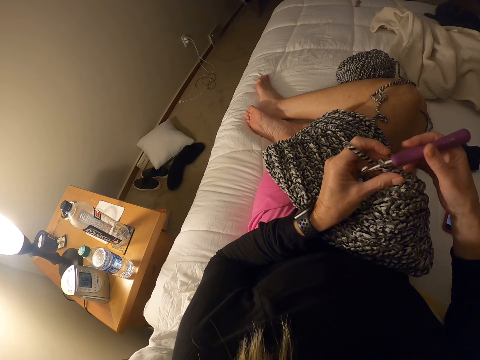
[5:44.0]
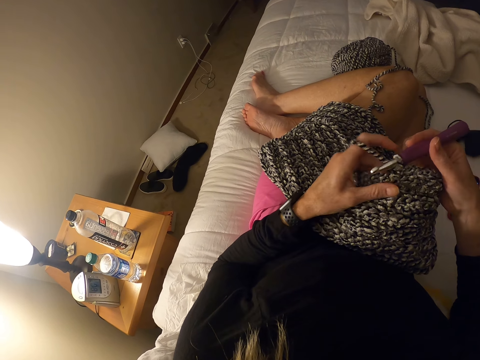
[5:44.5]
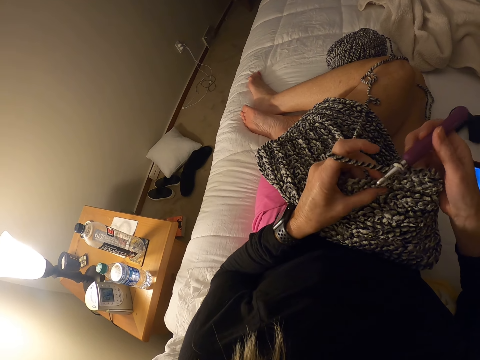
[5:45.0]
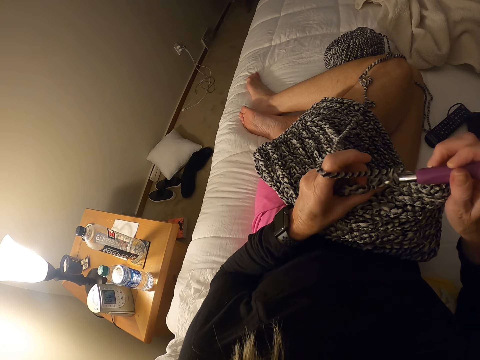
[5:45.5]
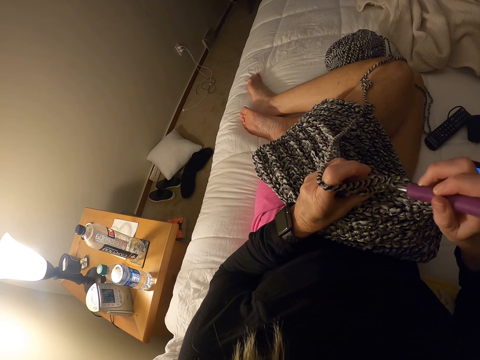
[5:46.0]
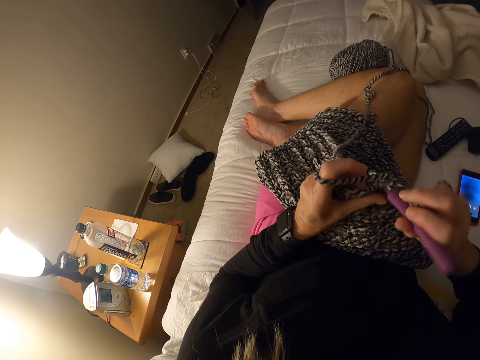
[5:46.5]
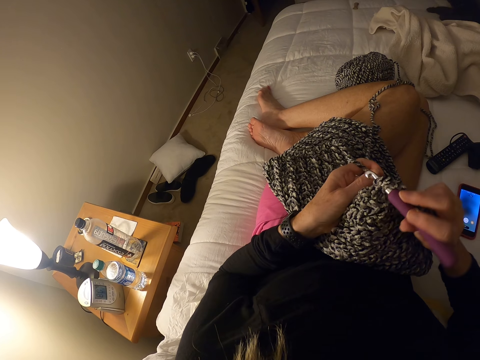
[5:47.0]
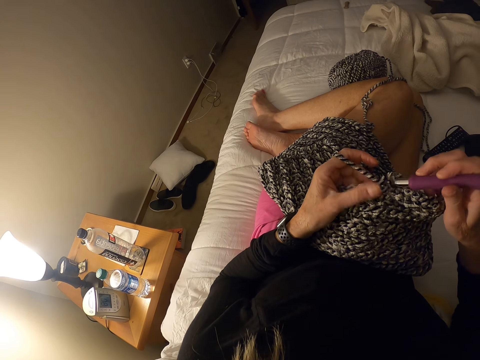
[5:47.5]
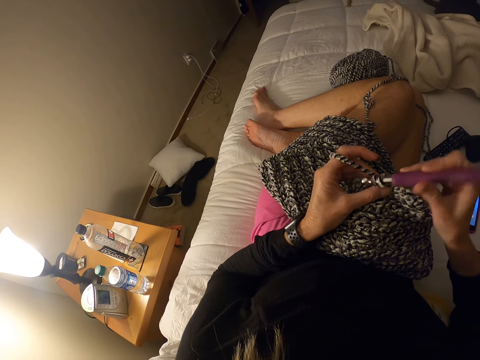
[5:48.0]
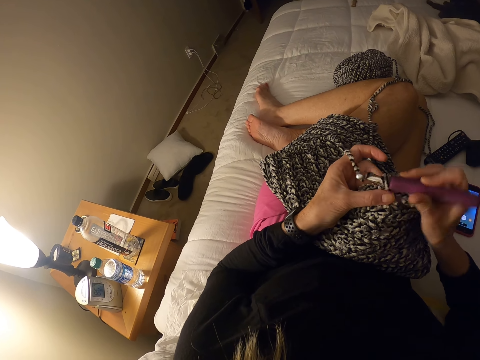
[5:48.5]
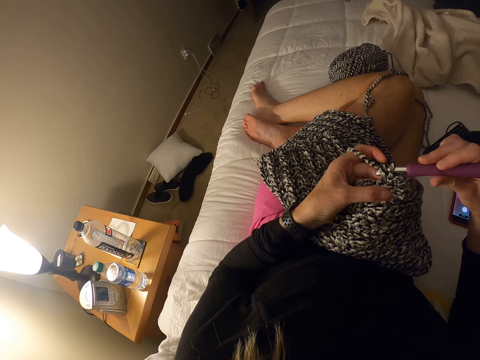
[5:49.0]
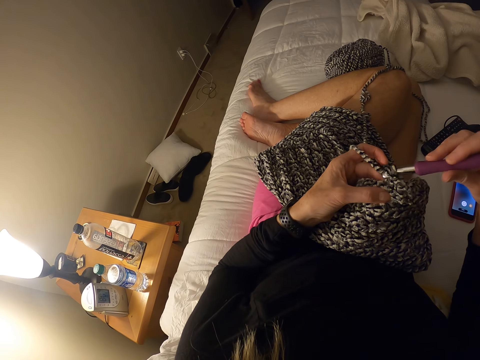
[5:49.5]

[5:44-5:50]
The camera wearer crochets with the yarn.

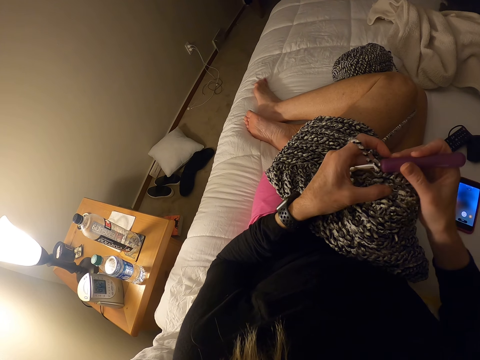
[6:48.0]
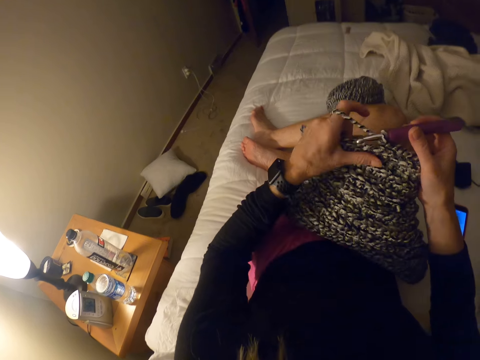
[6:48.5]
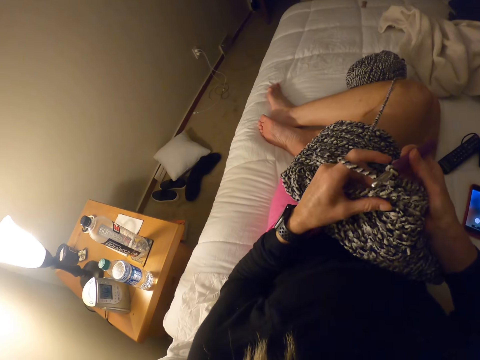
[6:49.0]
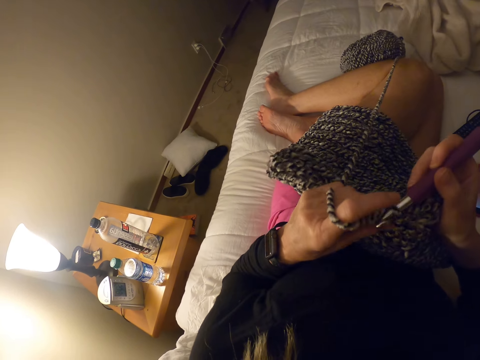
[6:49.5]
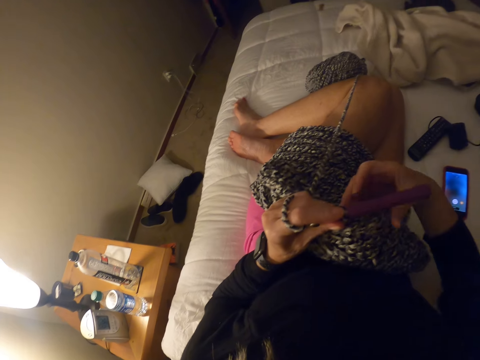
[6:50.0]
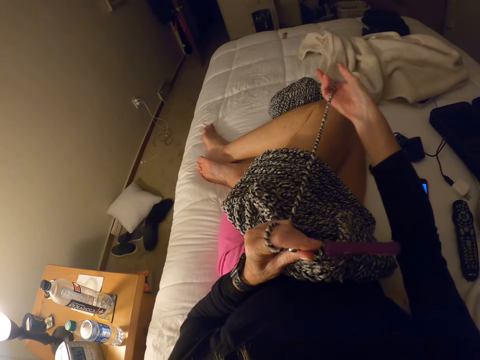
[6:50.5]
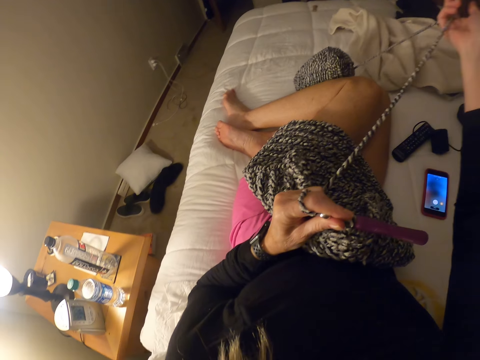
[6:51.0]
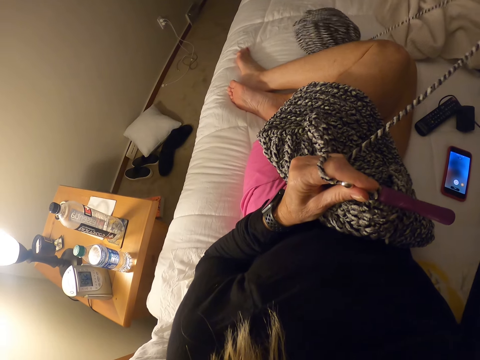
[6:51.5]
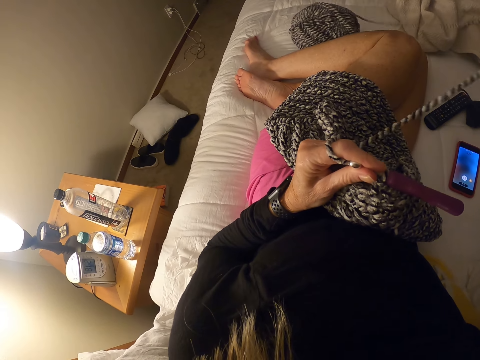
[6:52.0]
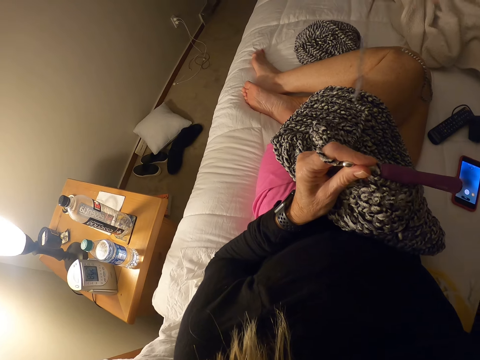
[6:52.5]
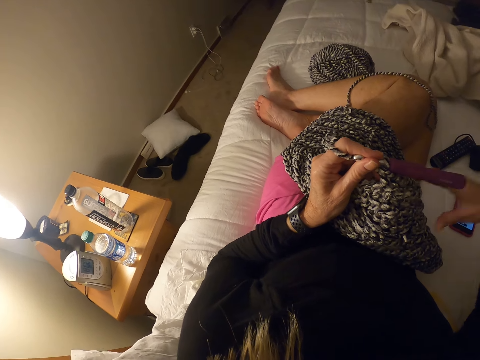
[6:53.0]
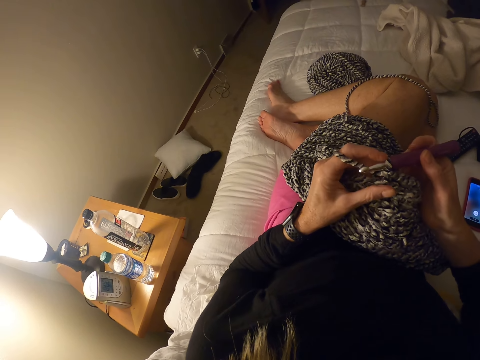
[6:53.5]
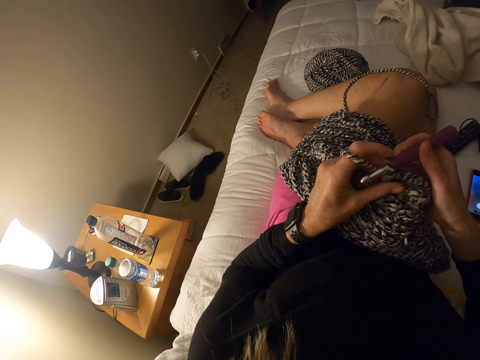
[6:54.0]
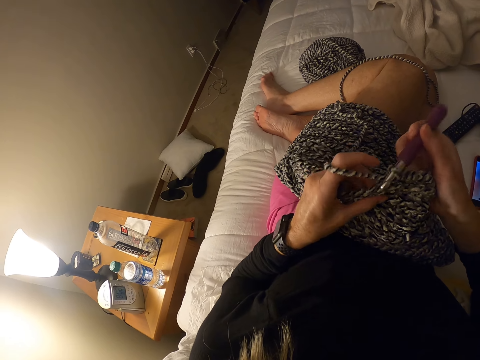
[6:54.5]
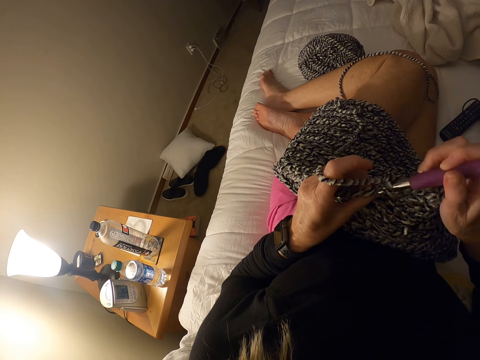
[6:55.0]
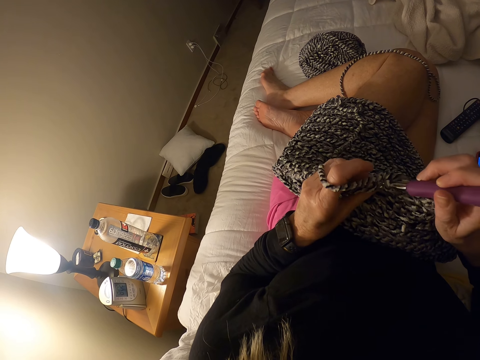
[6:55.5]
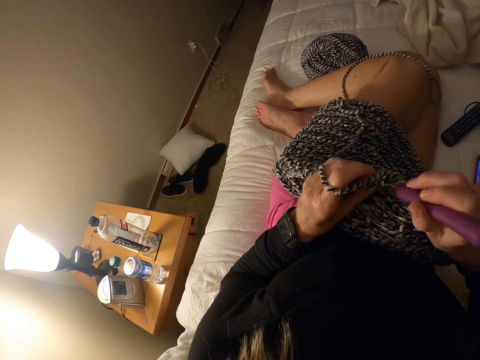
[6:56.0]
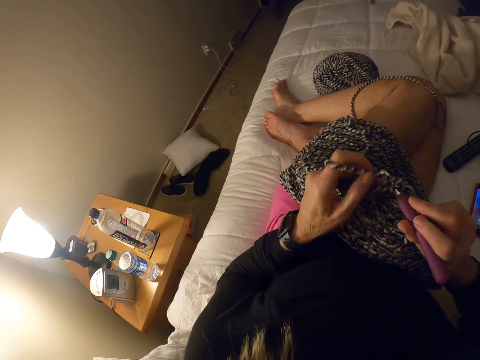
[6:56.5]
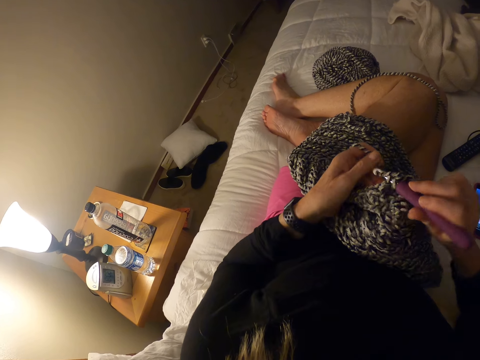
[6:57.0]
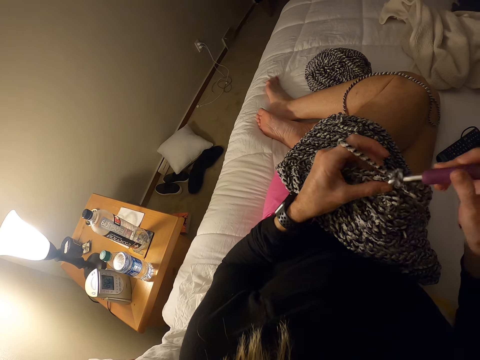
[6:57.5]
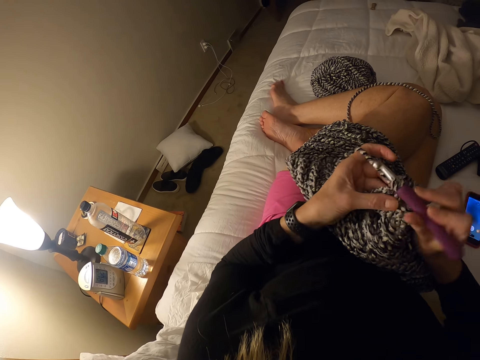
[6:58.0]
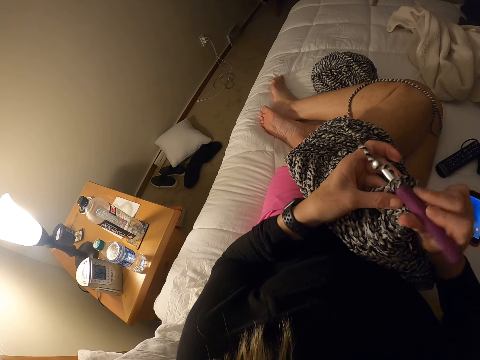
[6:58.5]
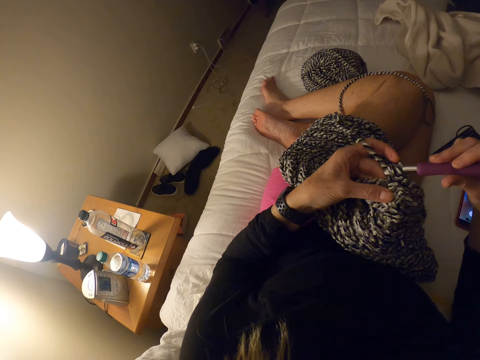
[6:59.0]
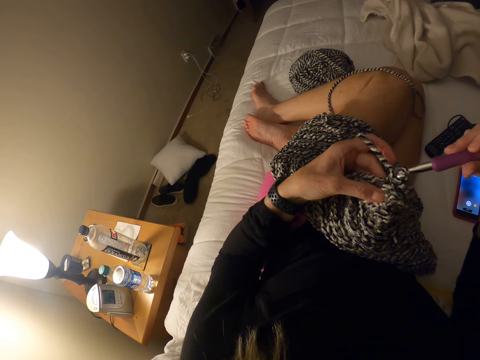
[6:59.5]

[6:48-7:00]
The camera wearer removes his right hand from the crochet hook. He pulls the yarn. He adjusts the yarn with his right hand. He places his right hand on the crochet hook. He crochets with the yarn.

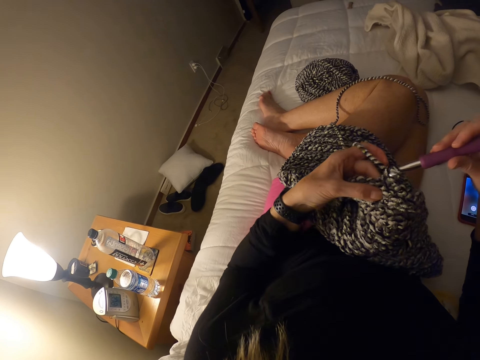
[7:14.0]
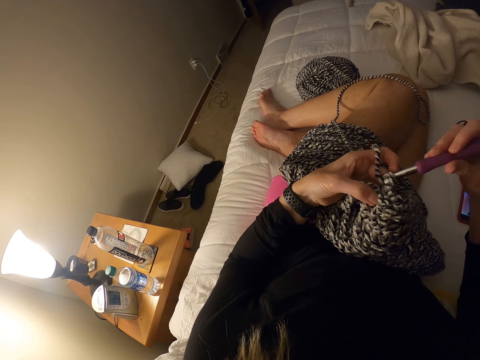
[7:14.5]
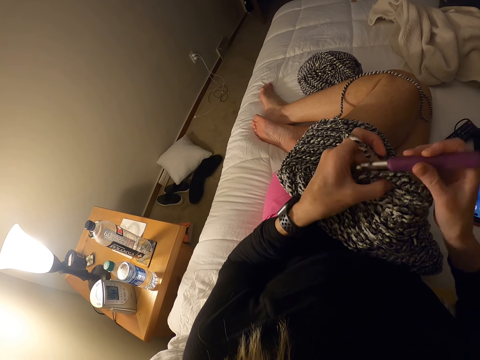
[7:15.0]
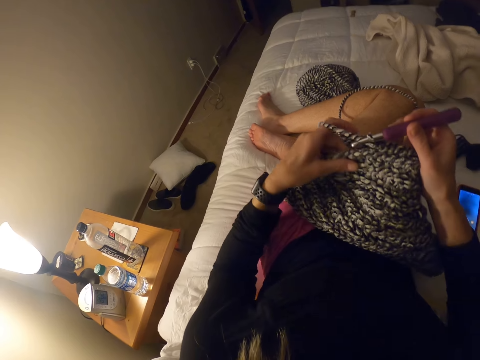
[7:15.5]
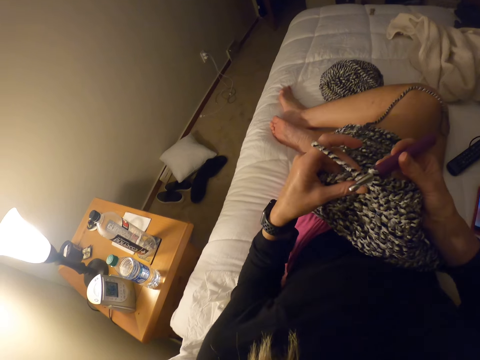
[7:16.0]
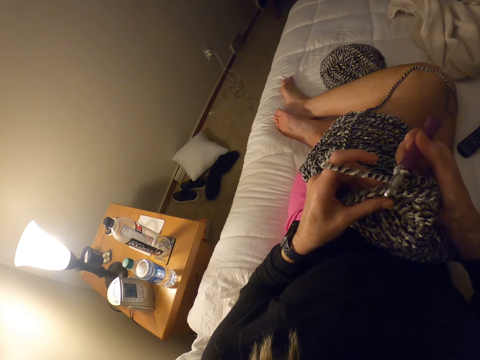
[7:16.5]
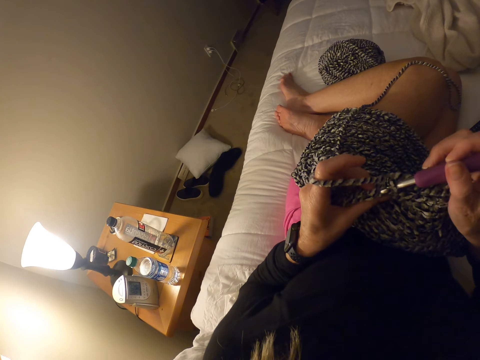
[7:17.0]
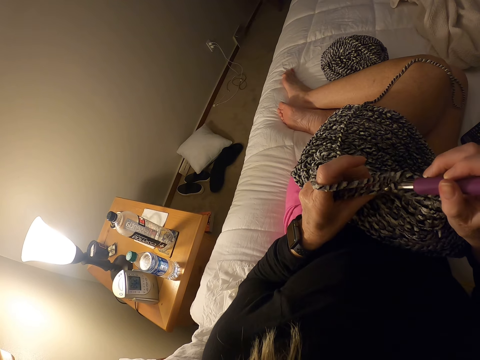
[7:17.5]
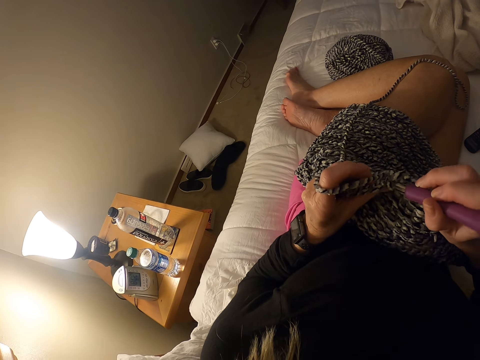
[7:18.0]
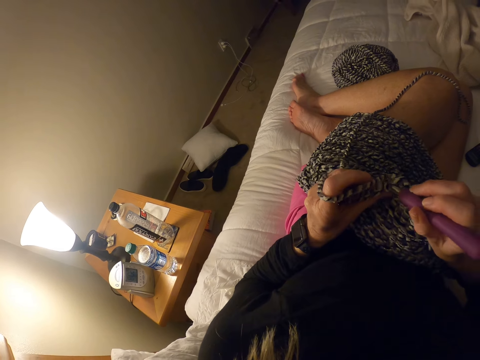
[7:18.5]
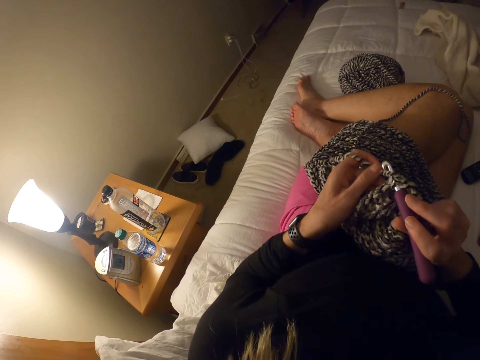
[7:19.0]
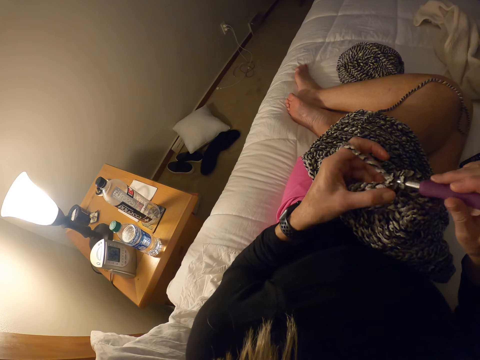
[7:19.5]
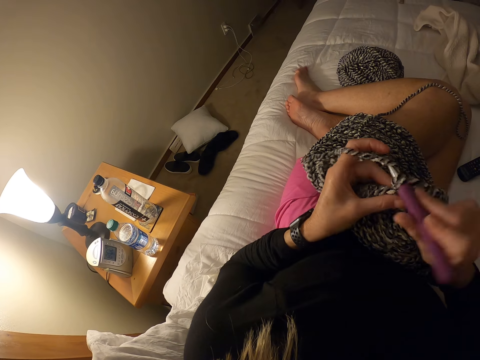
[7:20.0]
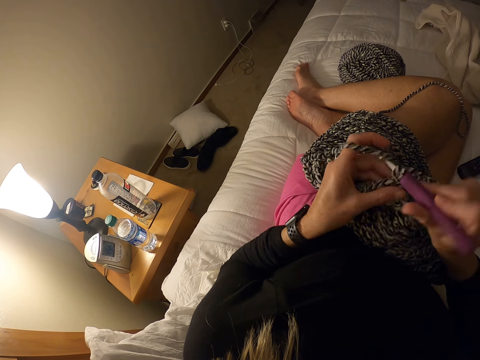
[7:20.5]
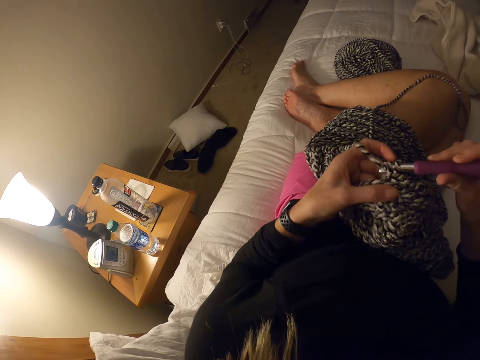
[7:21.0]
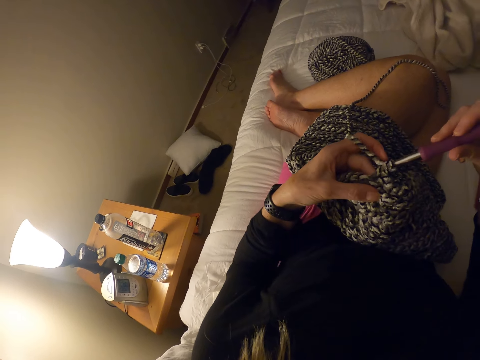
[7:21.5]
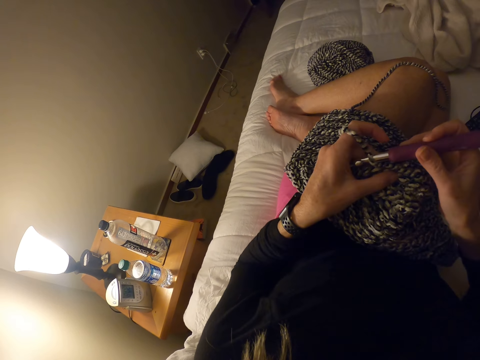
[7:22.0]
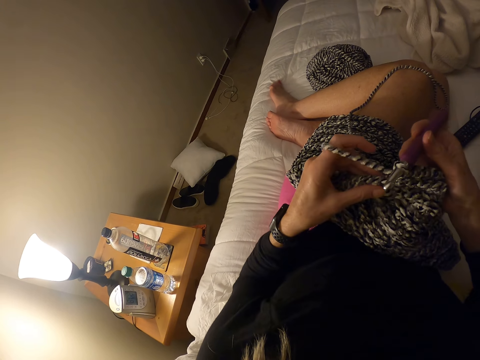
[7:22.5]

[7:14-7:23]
The camera wearer adjusts the crochet with both hands. They crochet with the yarn.
